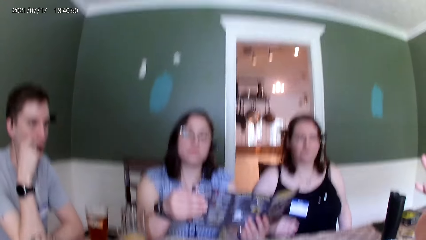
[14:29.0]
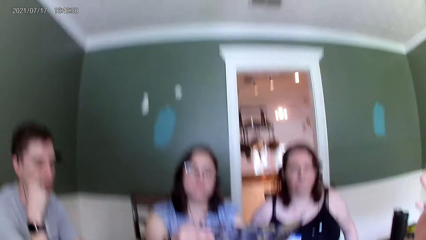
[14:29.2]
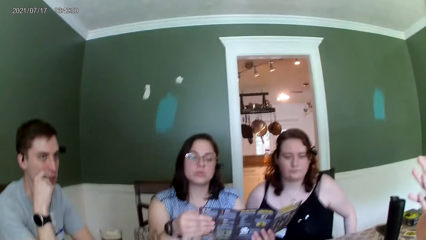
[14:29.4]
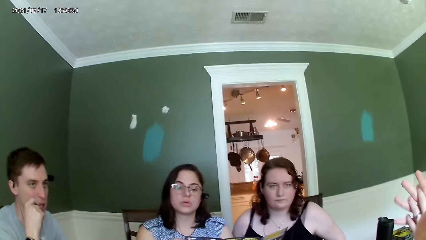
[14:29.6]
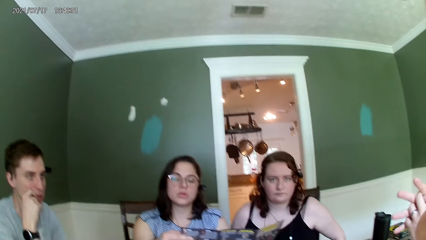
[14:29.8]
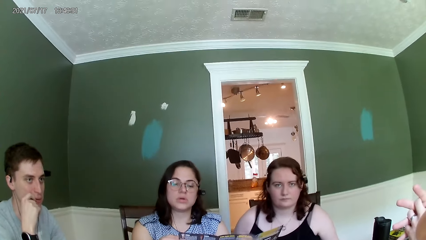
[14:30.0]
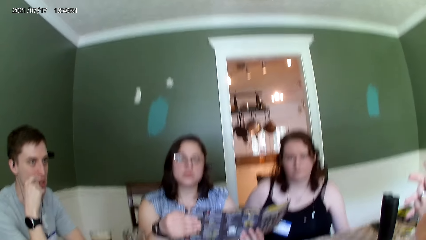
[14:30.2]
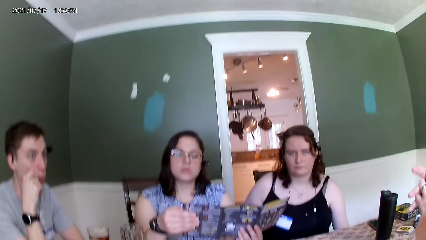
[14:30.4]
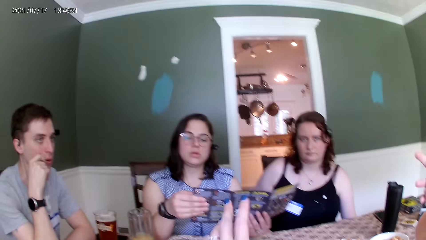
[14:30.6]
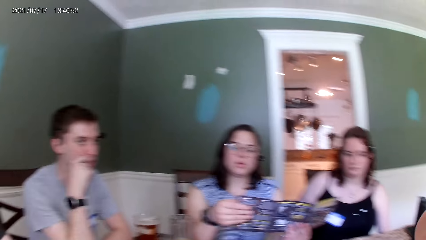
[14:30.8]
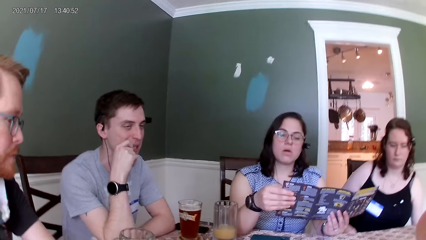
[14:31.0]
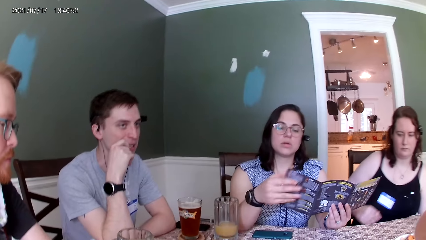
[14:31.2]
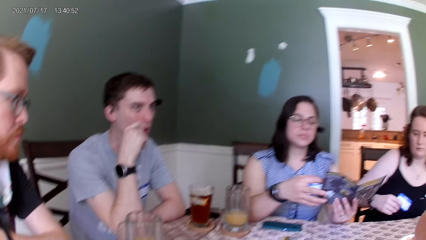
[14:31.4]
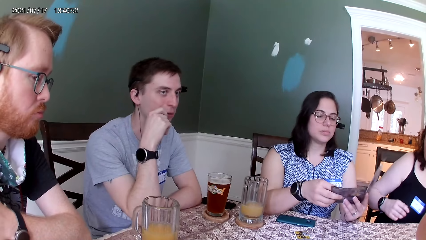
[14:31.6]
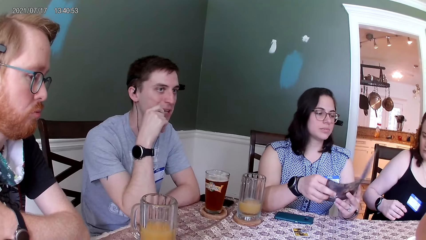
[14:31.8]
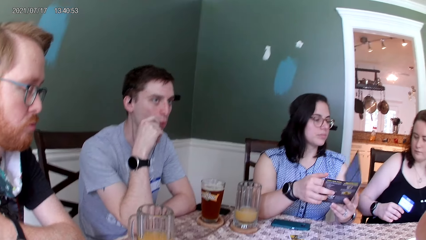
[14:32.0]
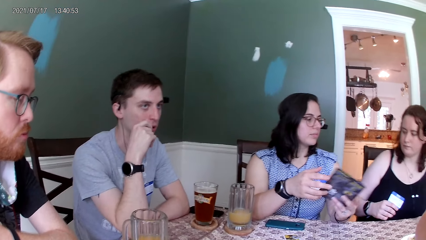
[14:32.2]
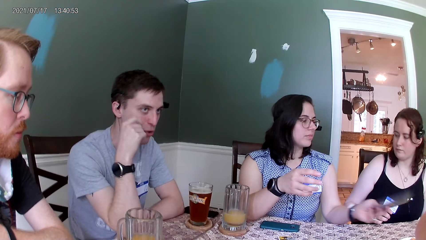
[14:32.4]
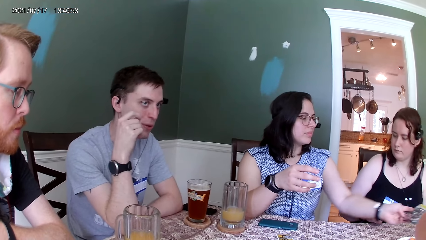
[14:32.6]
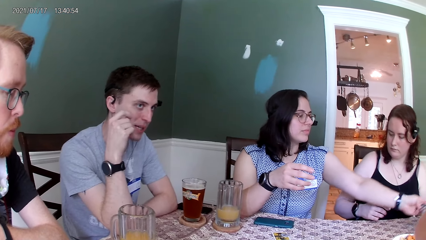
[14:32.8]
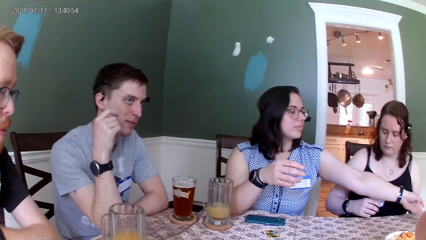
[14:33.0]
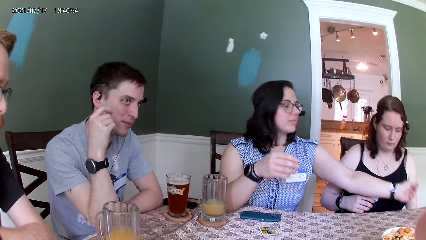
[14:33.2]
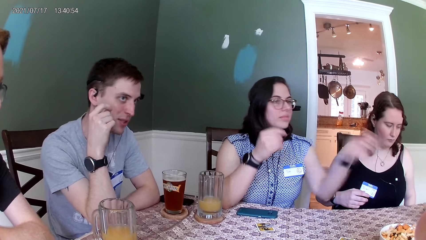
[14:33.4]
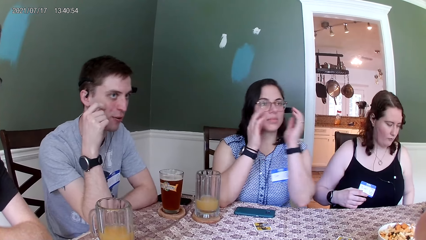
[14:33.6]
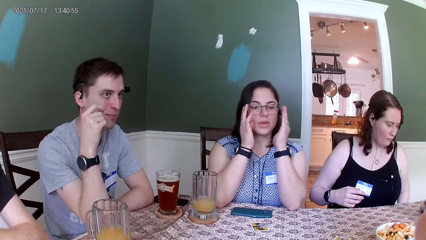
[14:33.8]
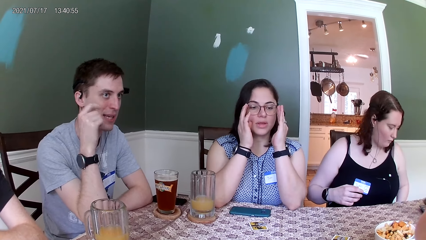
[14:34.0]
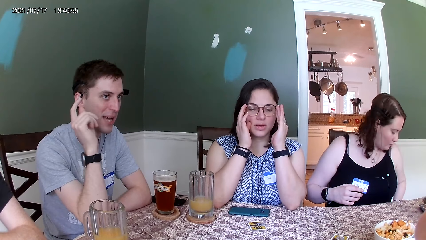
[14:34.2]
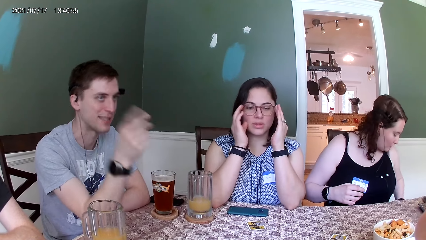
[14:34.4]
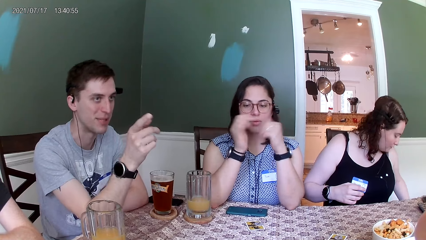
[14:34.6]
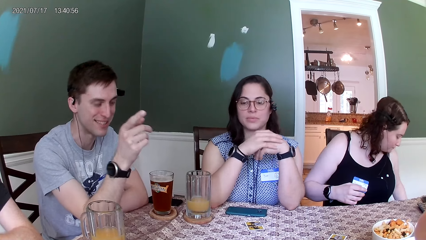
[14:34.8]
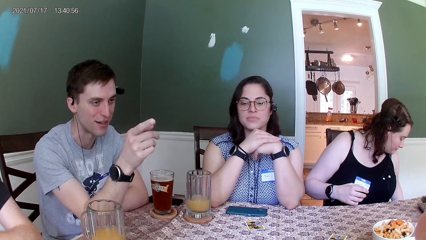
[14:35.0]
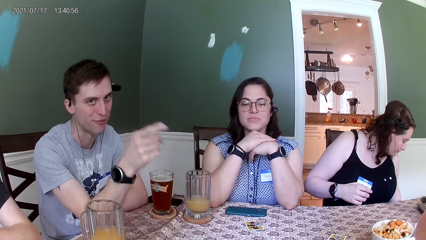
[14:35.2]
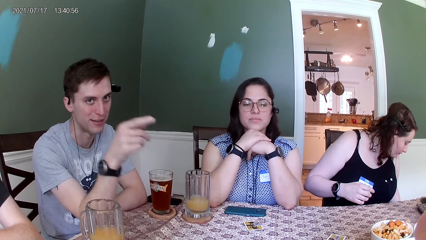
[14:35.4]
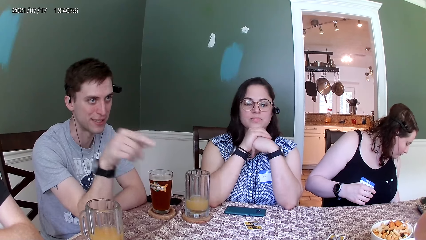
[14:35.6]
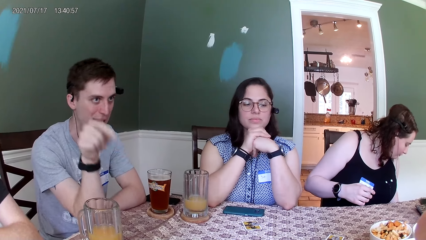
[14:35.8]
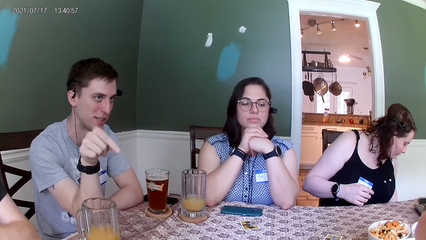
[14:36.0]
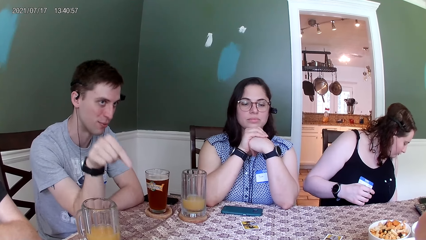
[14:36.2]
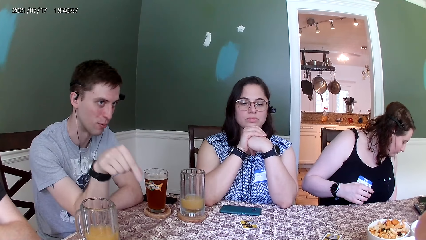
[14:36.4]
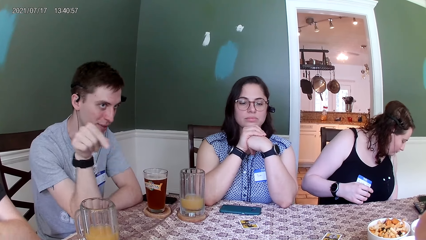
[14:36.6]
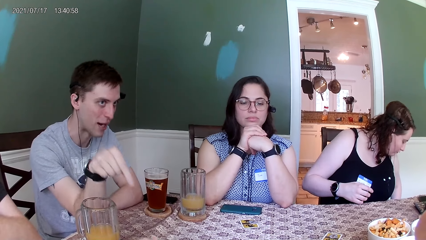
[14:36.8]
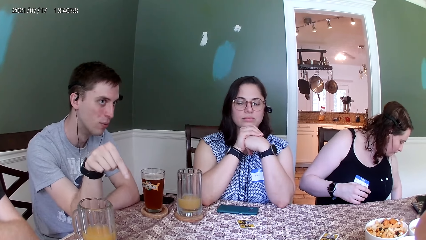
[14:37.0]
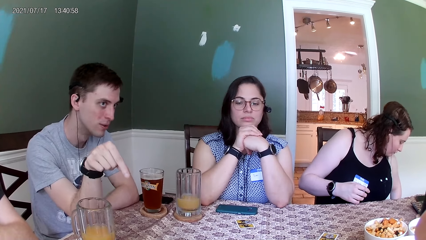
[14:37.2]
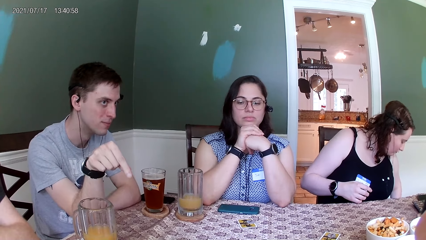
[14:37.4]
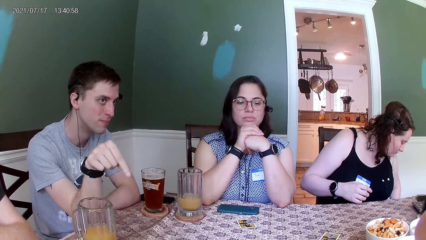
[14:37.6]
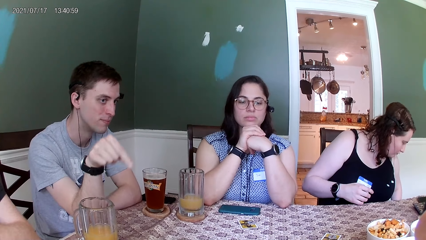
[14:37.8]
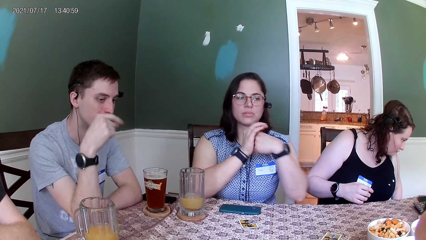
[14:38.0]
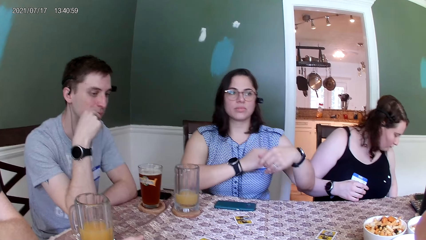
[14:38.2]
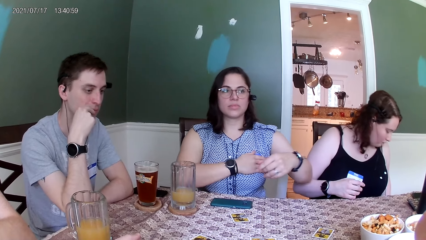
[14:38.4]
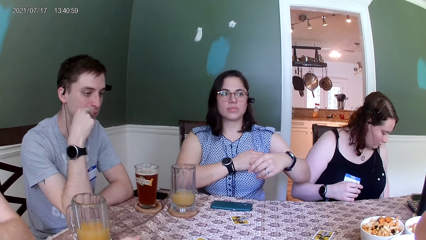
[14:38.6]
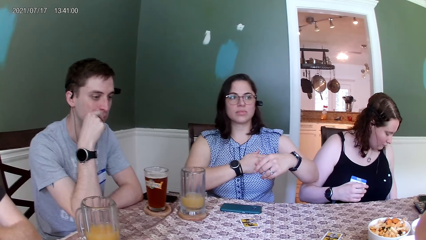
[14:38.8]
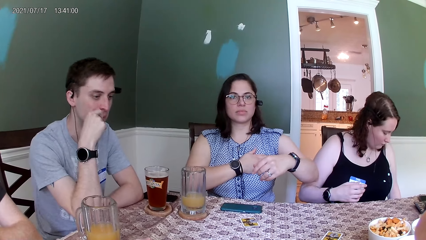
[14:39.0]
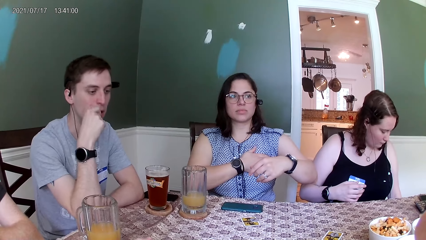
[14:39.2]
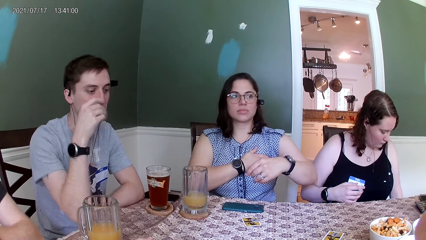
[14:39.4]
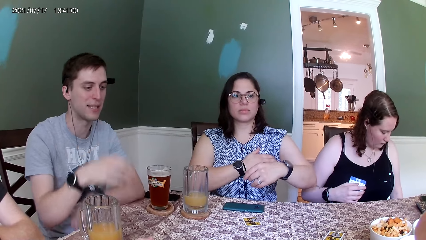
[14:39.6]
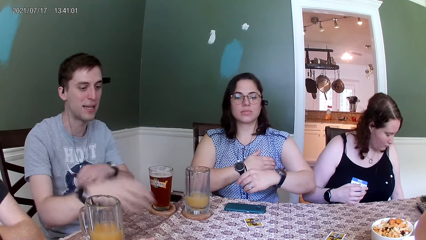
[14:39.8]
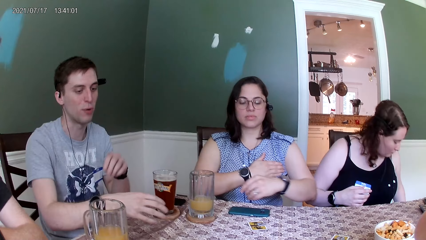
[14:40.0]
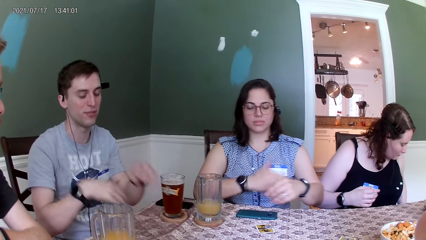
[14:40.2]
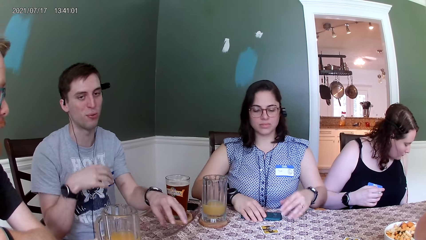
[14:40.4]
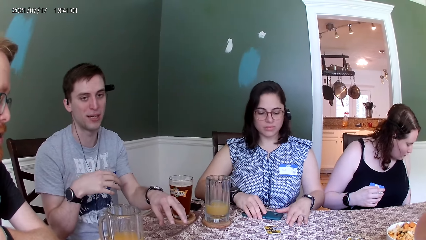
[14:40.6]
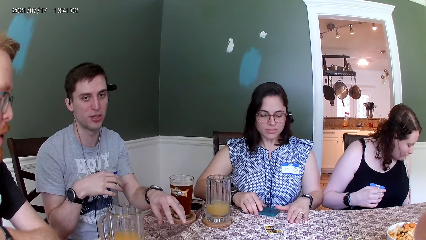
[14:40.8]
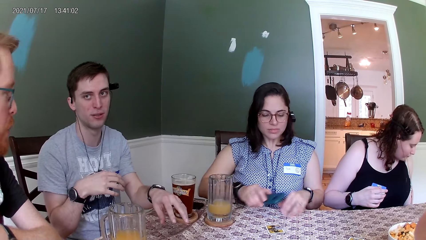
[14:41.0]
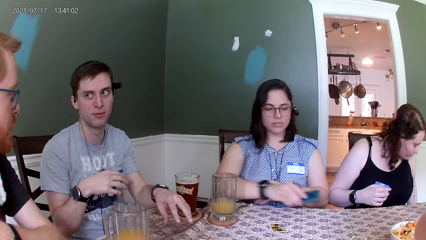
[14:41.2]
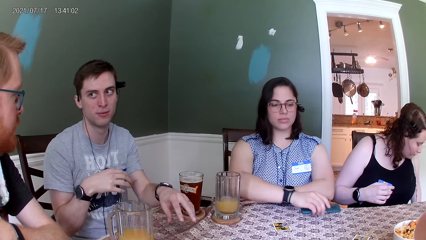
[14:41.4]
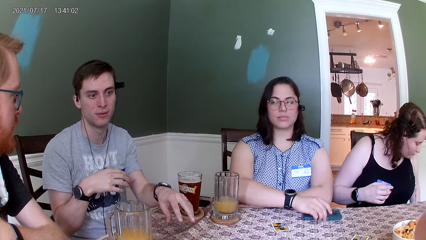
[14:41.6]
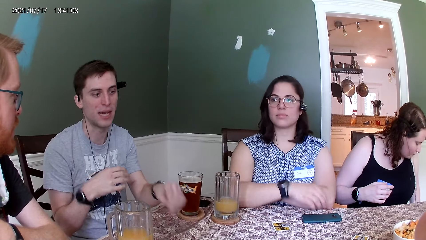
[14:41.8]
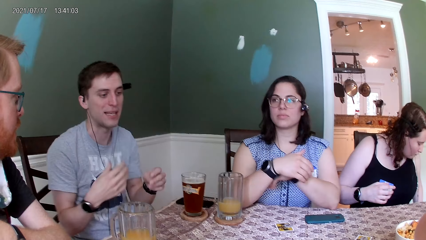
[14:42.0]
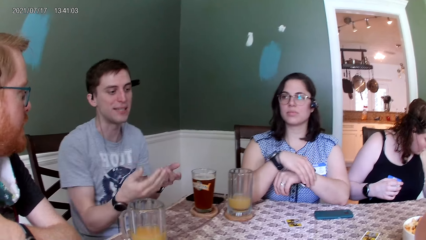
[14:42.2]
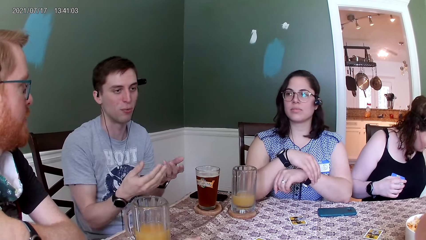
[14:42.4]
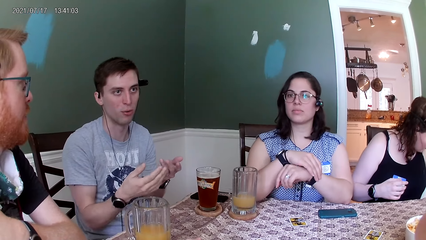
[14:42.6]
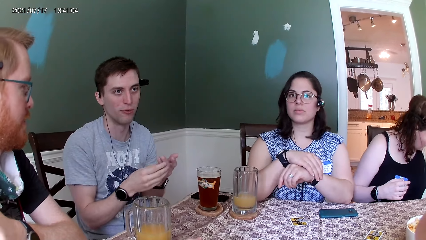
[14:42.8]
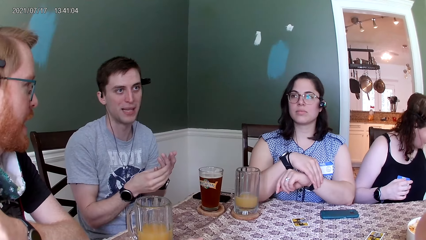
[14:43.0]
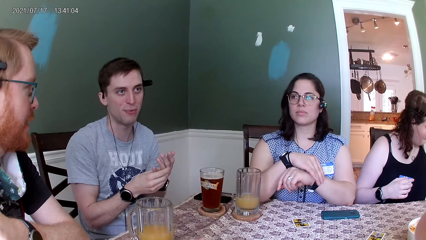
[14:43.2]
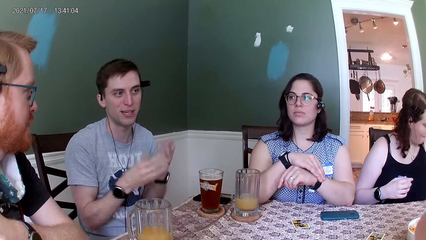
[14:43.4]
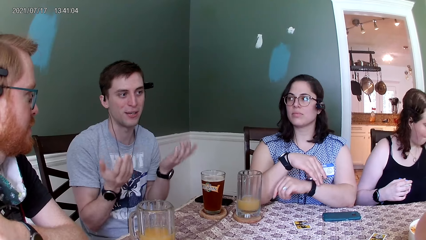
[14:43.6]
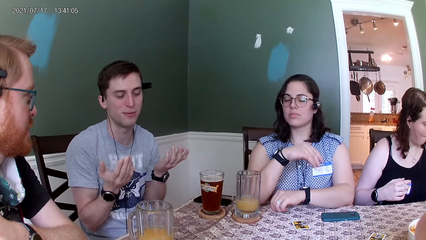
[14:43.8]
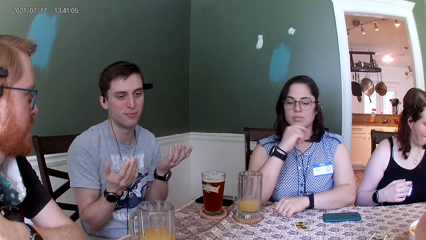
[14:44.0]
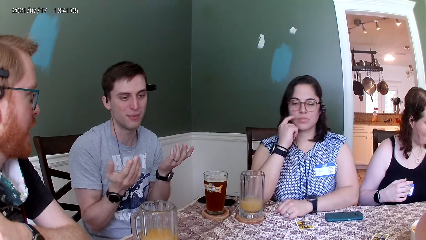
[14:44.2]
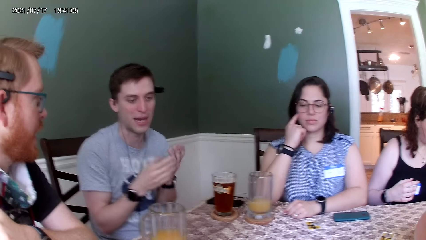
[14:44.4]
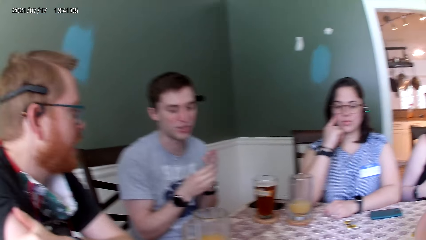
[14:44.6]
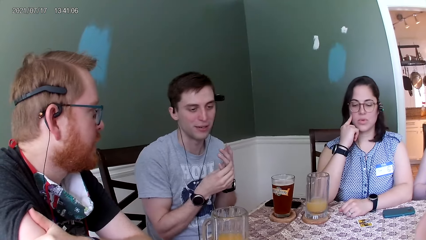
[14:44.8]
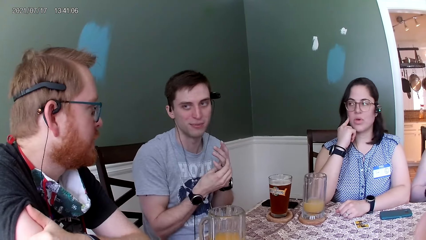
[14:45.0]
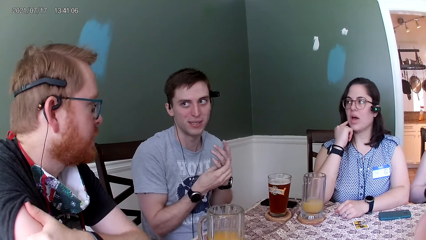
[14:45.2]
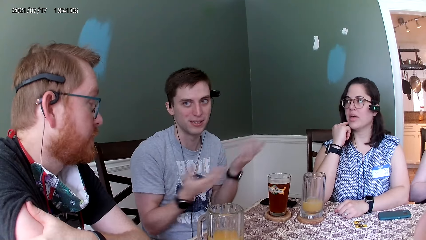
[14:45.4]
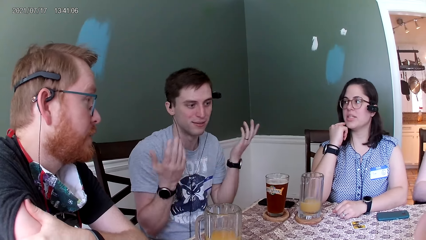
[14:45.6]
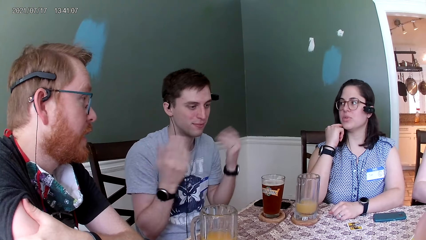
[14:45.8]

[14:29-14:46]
The woman touches the tag on her cloth with her right hand. The woman picks a phone from the table with her right hand and places both her hands on the table.
